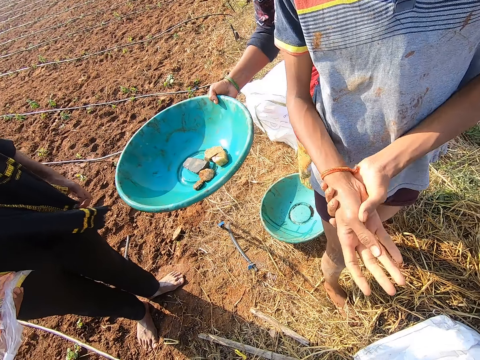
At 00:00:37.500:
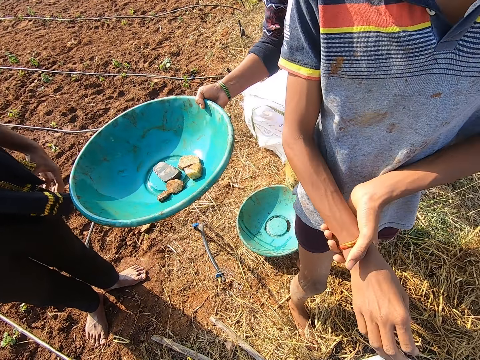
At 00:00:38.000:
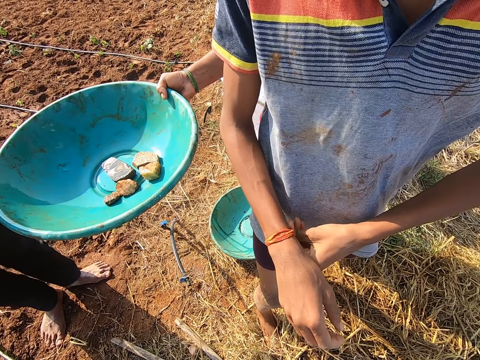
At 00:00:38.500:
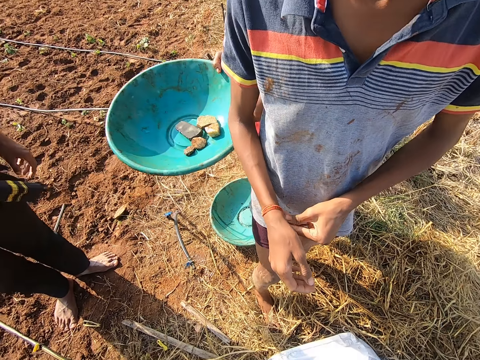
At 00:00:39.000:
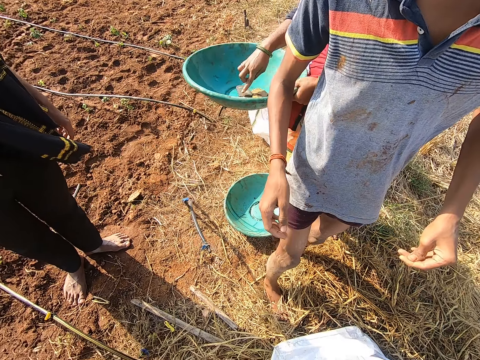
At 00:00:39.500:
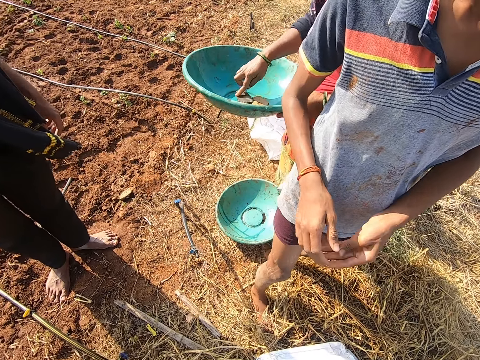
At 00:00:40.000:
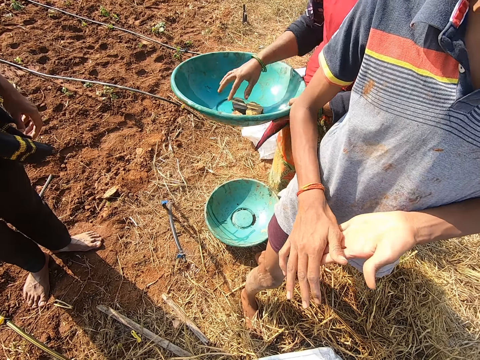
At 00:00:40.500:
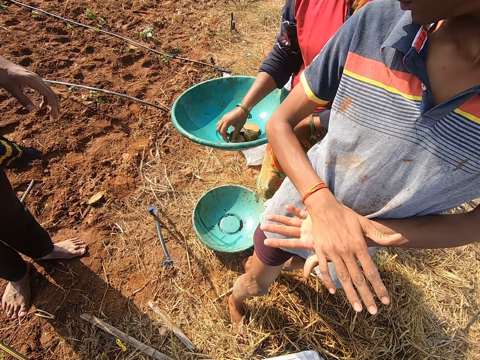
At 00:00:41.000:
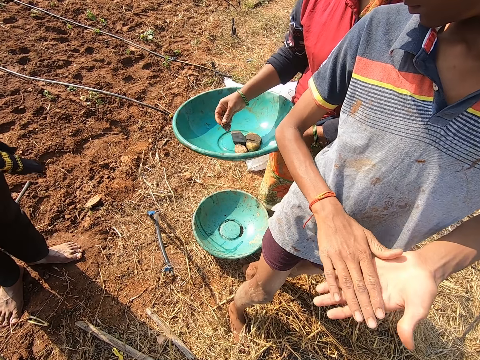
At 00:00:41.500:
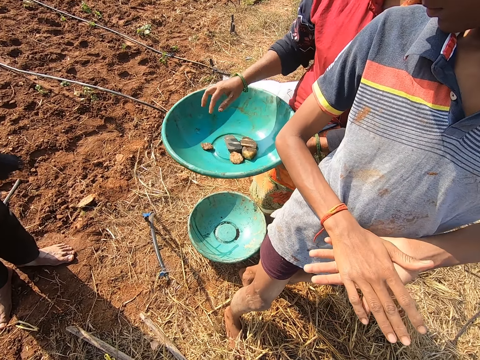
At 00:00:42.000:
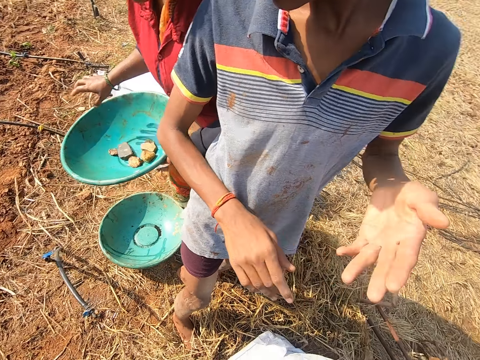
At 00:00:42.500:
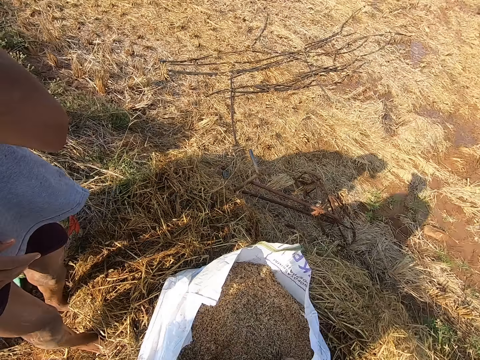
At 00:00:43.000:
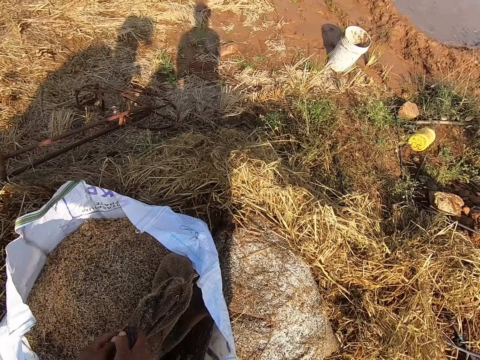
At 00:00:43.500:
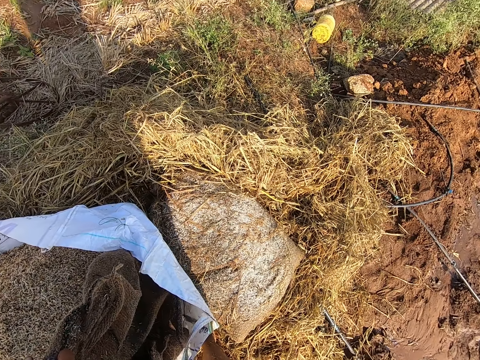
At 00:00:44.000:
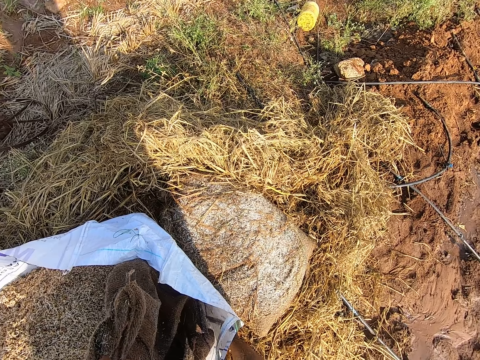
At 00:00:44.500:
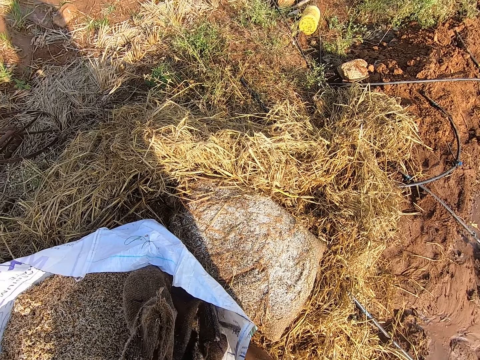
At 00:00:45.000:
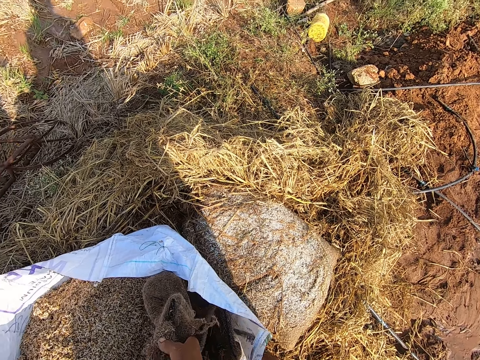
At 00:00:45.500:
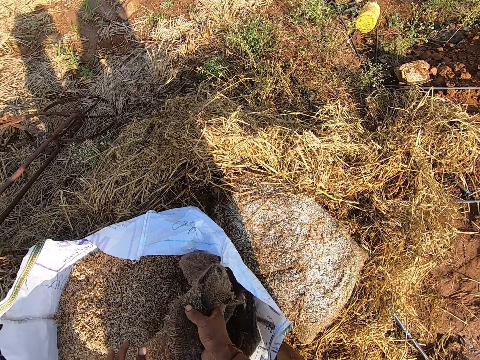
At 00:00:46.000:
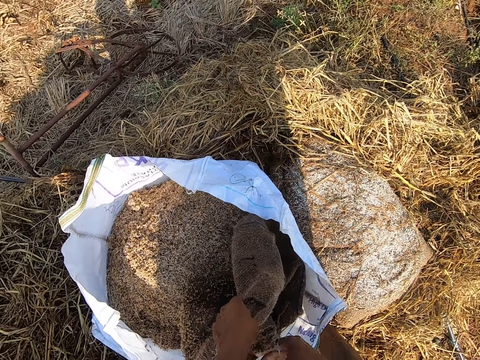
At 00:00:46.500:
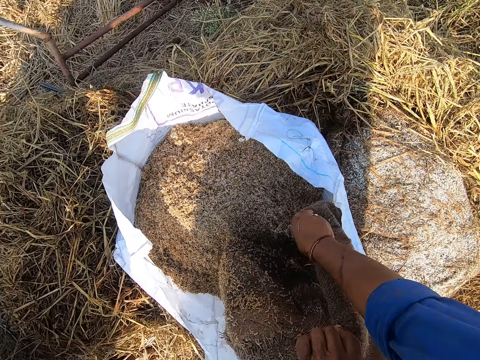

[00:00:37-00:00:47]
A woman touches some stones in a bowl with her right hand. A man rubs his hands together. The woman picks a stone from the bowl with her right hand and drops the stone into the bowl with her right hand.

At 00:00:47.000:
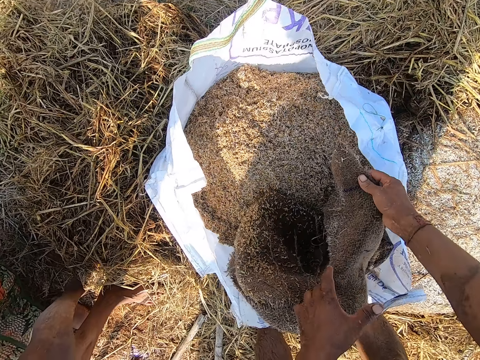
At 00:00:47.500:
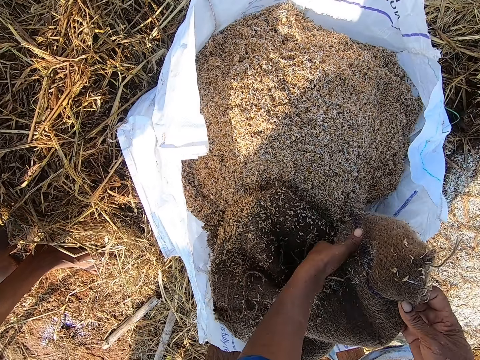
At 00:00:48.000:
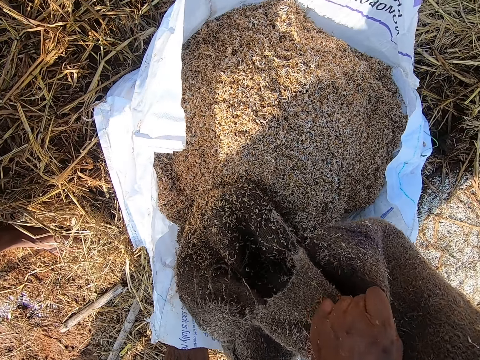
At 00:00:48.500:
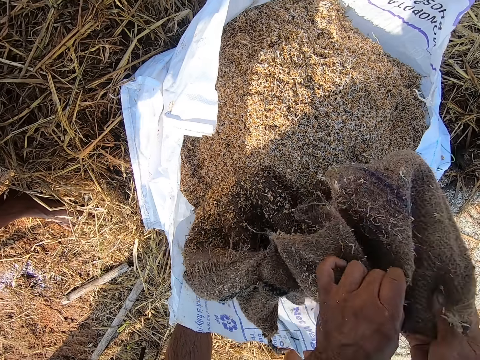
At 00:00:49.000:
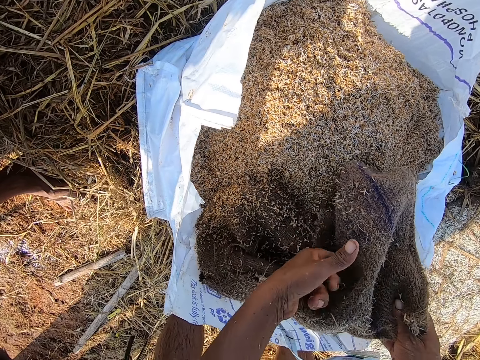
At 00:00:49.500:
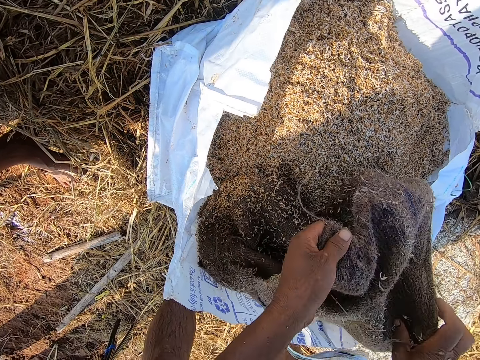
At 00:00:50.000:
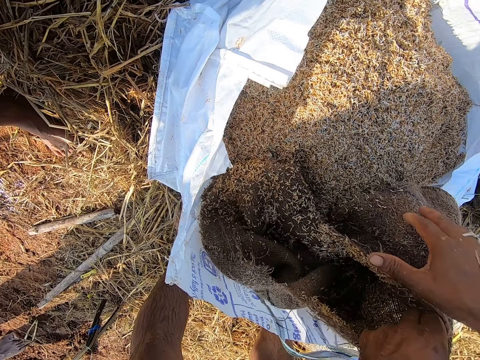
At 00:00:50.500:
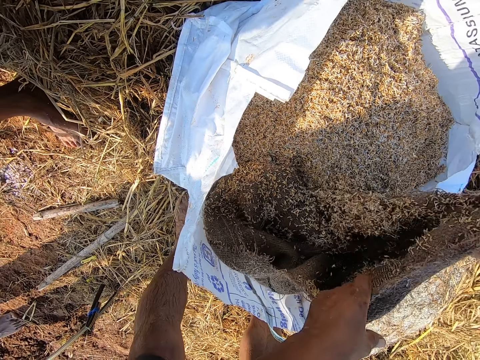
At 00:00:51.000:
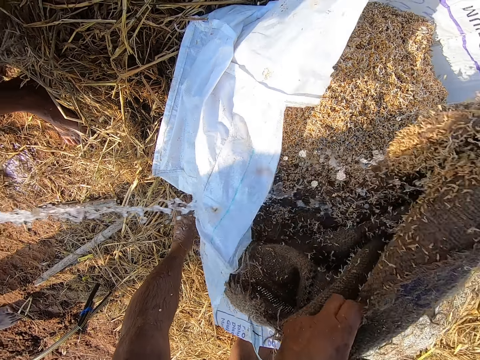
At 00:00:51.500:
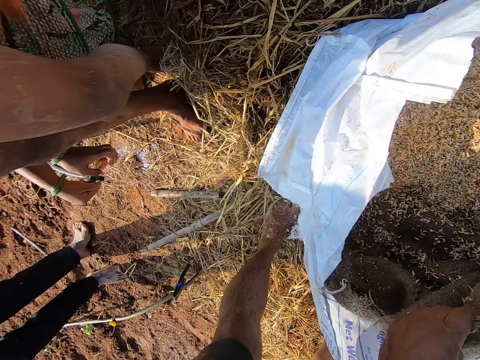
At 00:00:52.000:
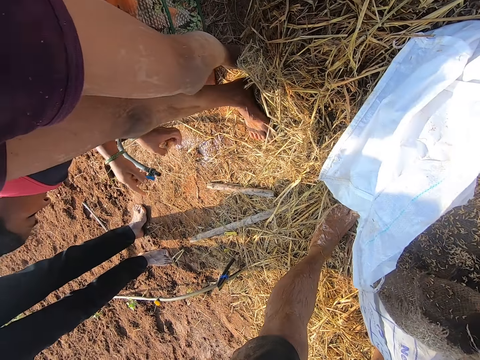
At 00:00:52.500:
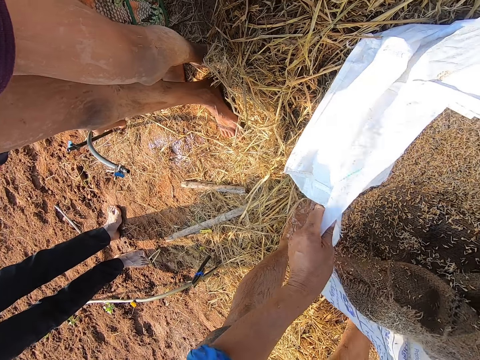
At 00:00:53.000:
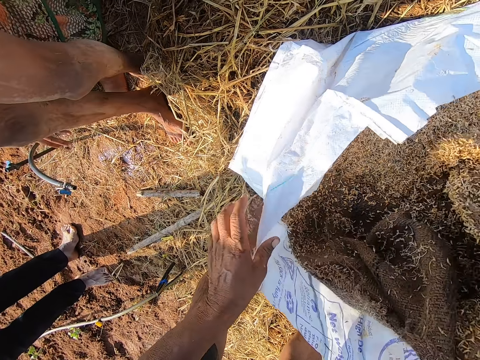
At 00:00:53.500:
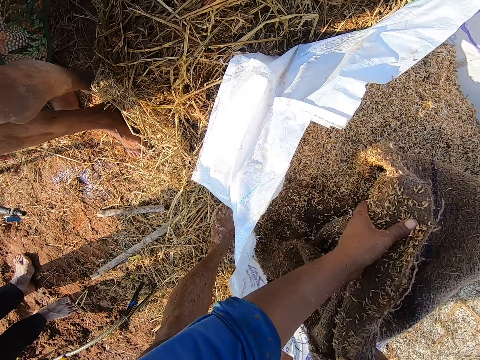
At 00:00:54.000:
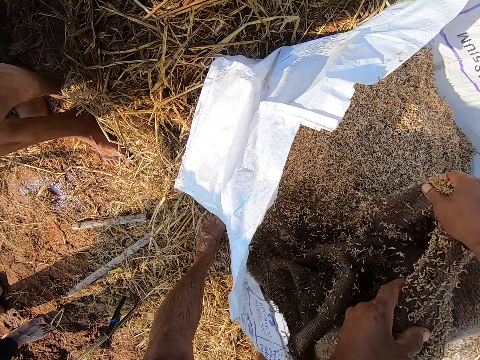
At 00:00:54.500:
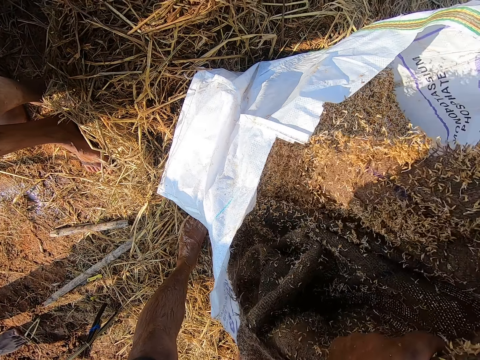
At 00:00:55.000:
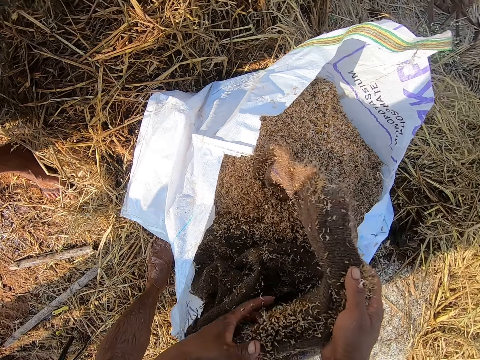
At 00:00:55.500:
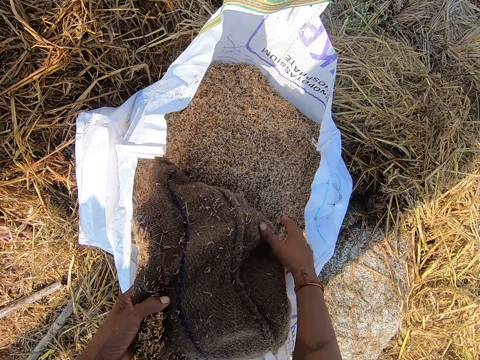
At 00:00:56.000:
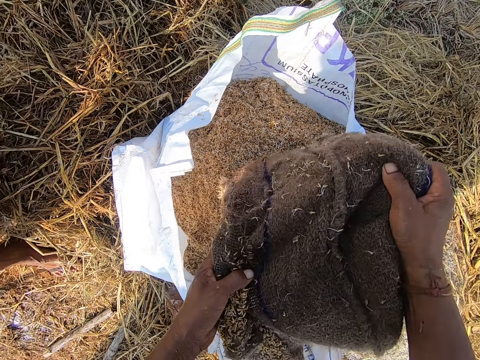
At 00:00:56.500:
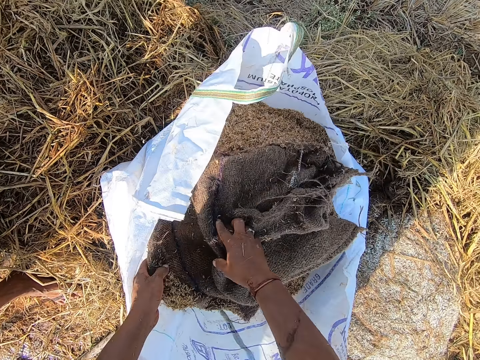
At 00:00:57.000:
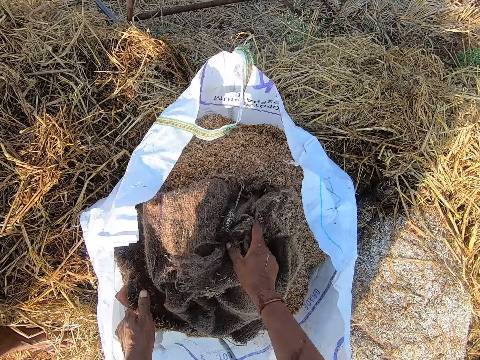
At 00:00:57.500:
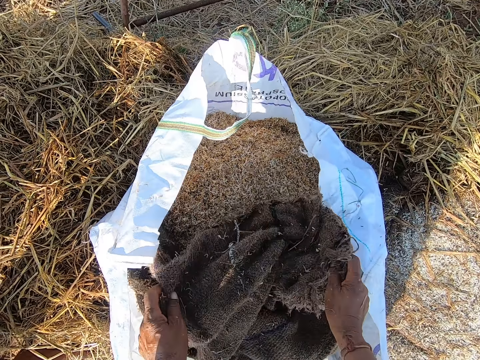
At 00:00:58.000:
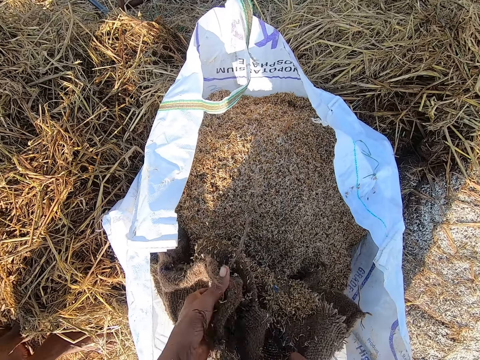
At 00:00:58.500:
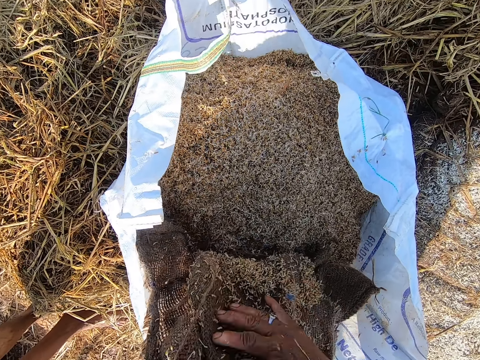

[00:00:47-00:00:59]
A woman washes her hands with water from a tap. The woman closes the tap with her right hand. The camera wearer pulls the bag with his left hand. He turns the sack. He removes some barley straw from the sack with both hands.

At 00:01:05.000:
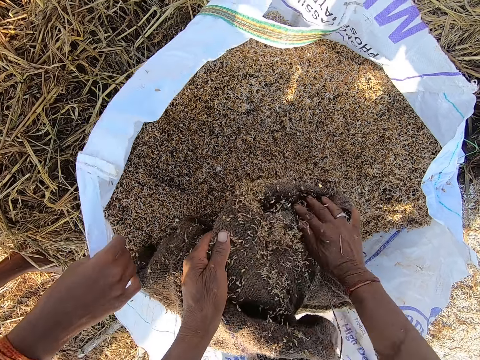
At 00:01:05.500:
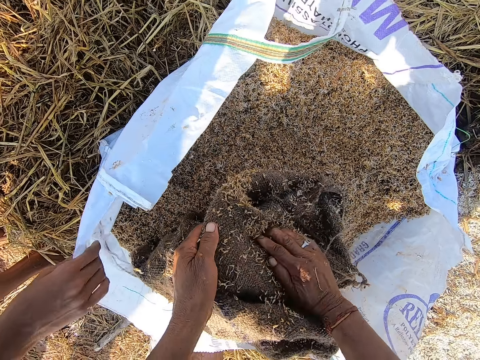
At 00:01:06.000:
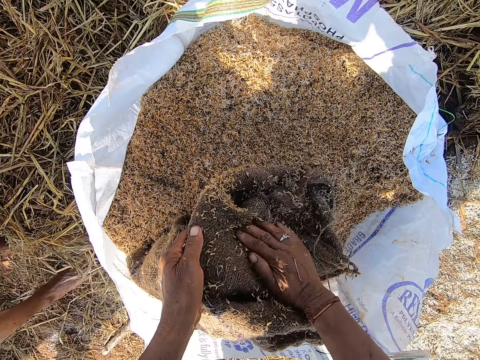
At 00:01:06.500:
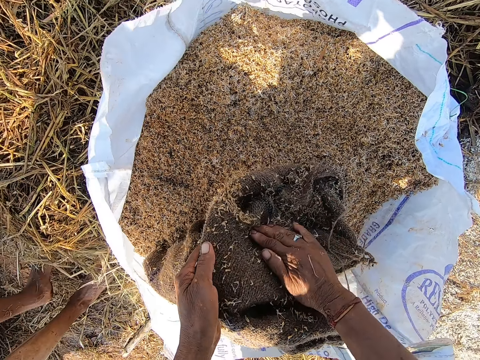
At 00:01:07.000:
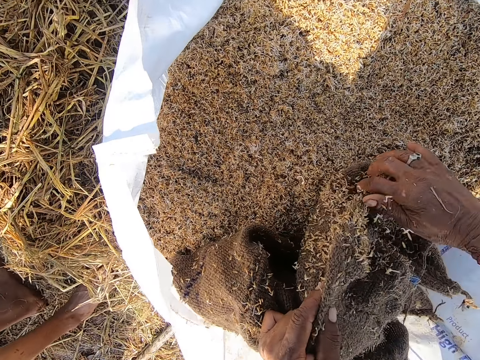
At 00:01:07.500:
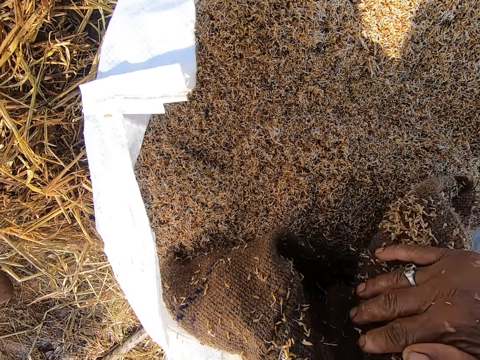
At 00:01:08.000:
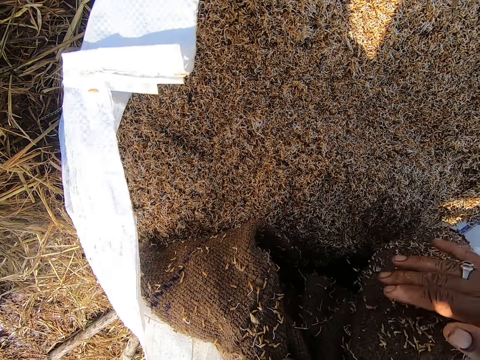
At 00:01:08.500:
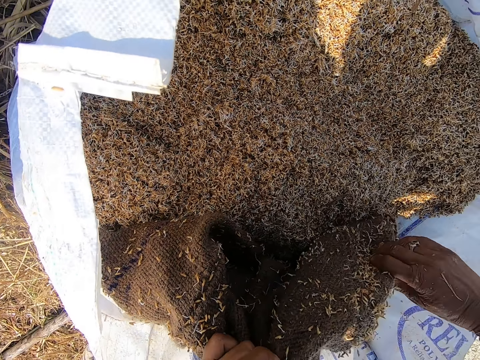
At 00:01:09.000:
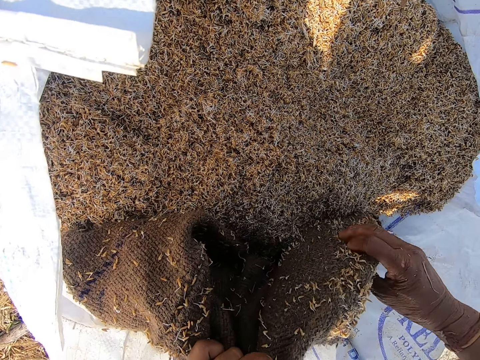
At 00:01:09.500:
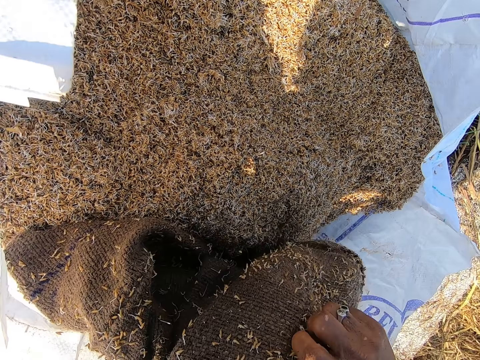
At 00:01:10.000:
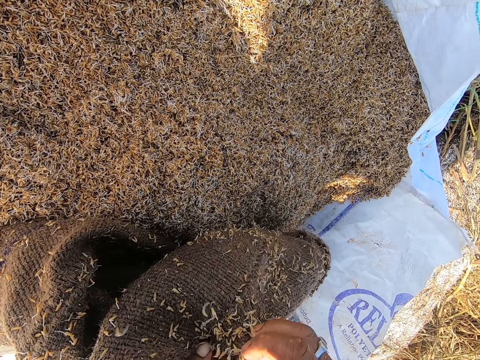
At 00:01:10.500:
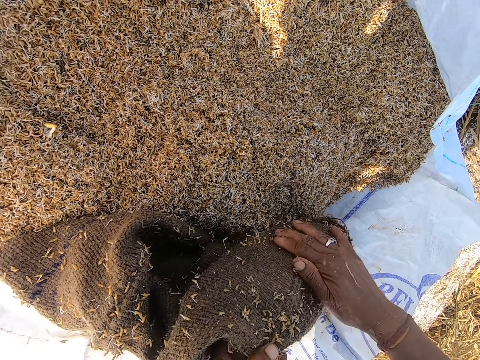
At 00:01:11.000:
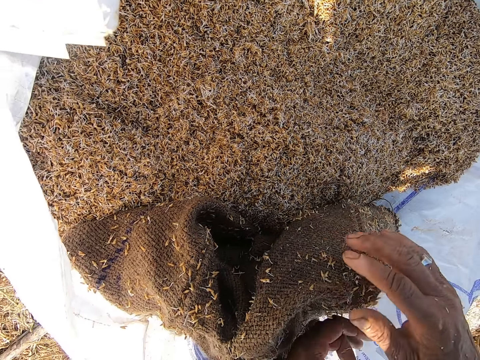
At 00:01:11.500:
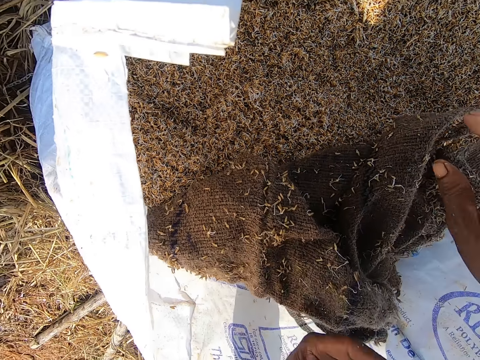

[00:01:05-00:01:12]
The camera wearer cleans the sack.
